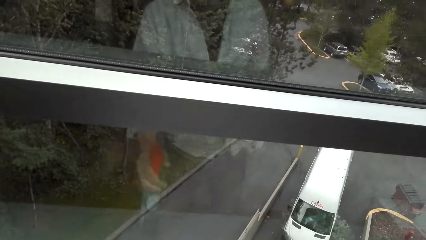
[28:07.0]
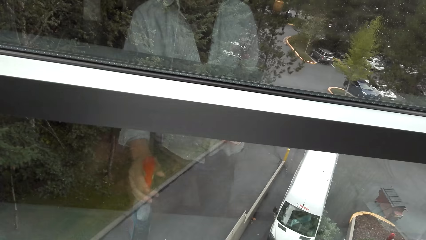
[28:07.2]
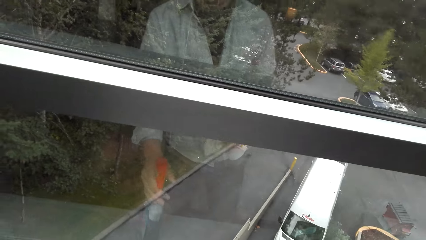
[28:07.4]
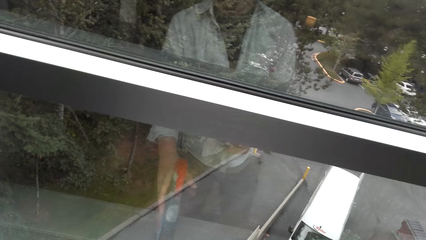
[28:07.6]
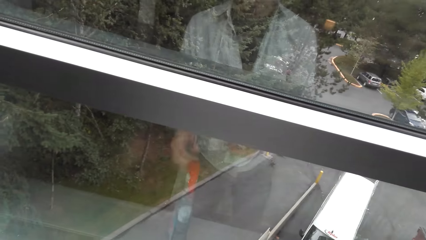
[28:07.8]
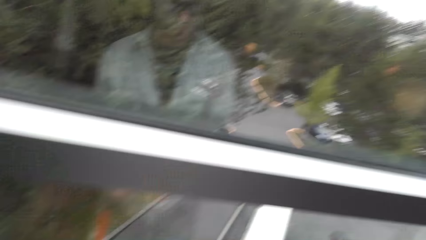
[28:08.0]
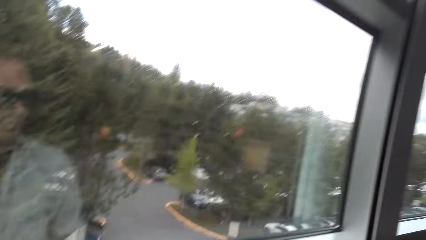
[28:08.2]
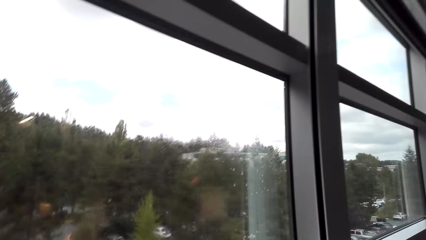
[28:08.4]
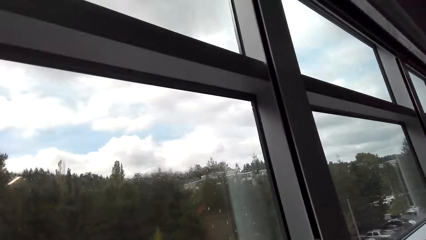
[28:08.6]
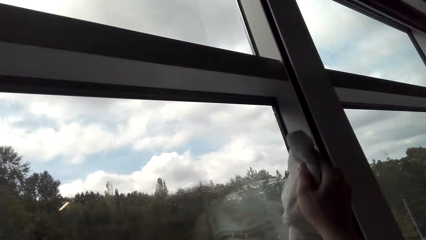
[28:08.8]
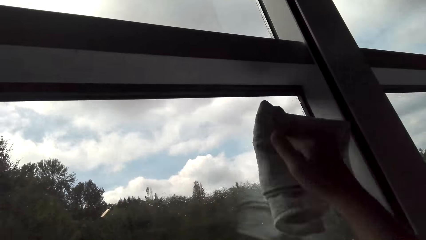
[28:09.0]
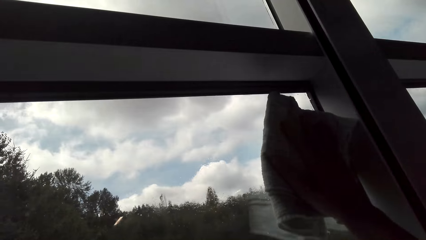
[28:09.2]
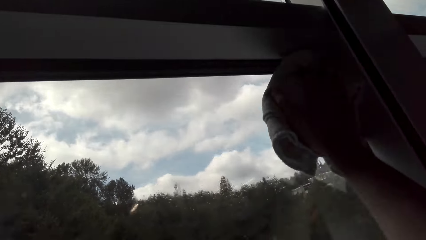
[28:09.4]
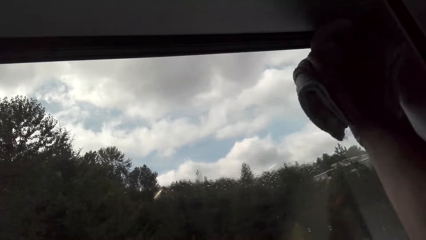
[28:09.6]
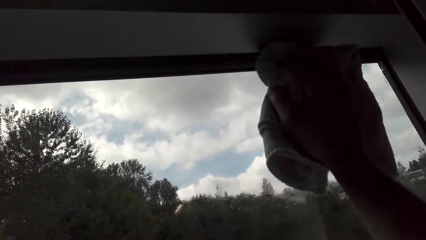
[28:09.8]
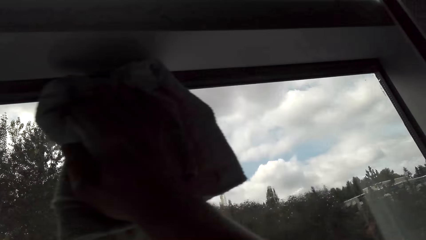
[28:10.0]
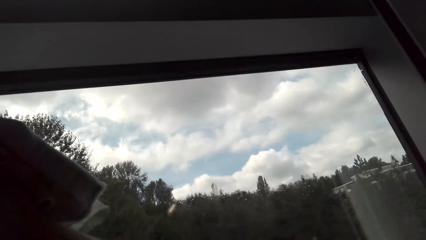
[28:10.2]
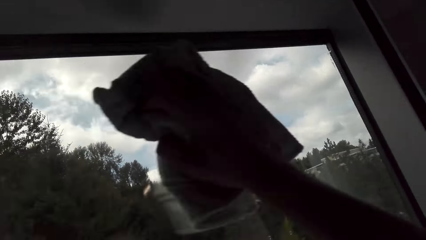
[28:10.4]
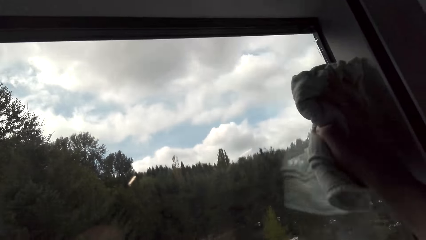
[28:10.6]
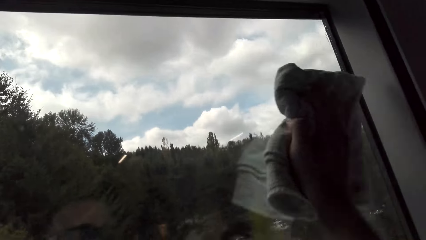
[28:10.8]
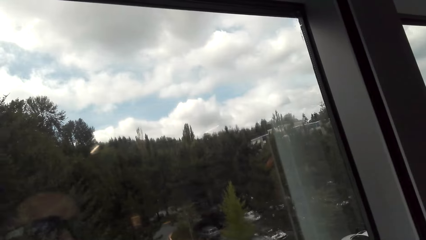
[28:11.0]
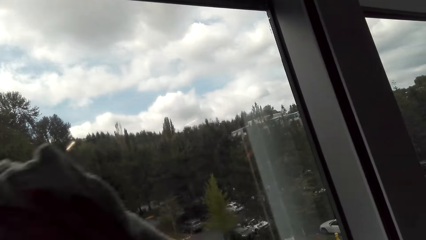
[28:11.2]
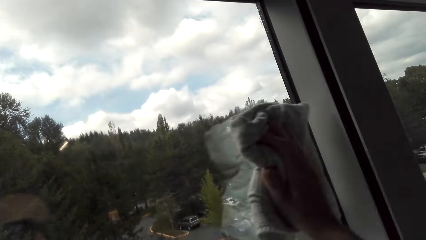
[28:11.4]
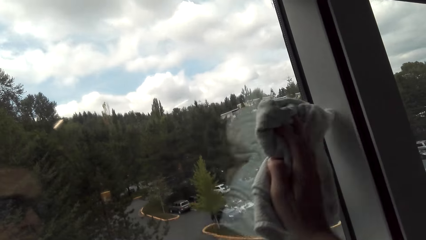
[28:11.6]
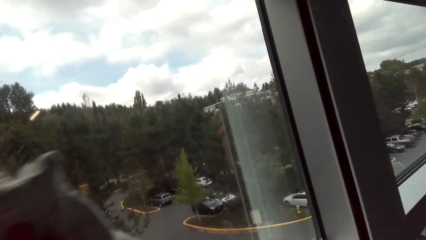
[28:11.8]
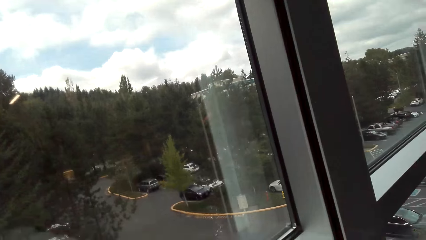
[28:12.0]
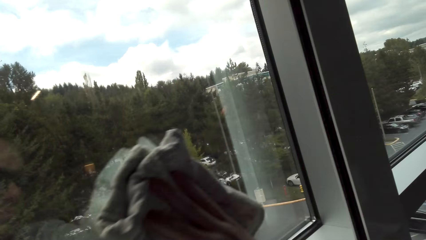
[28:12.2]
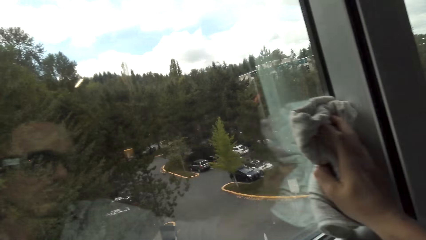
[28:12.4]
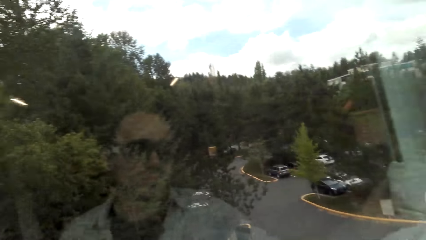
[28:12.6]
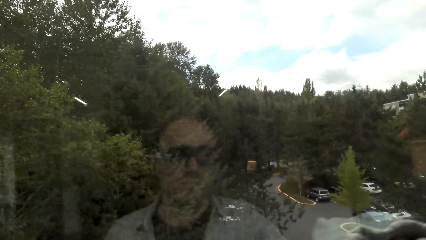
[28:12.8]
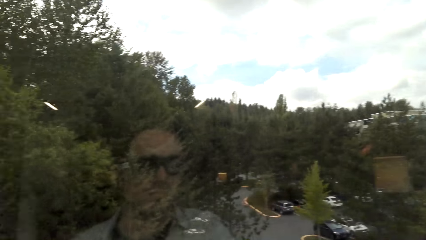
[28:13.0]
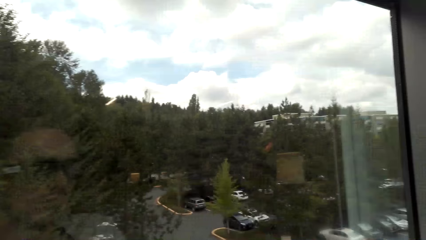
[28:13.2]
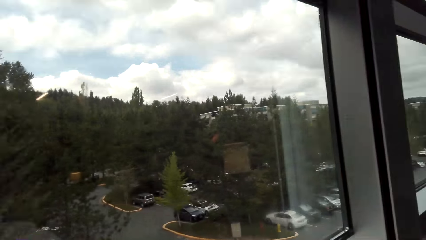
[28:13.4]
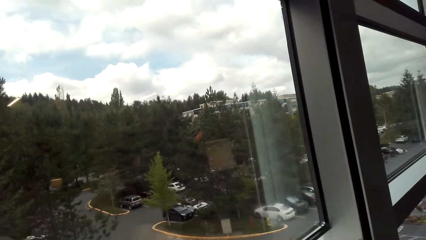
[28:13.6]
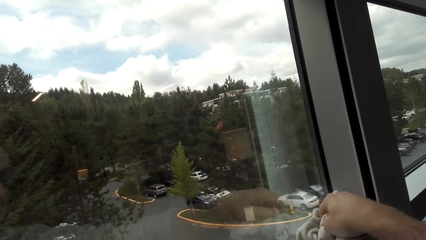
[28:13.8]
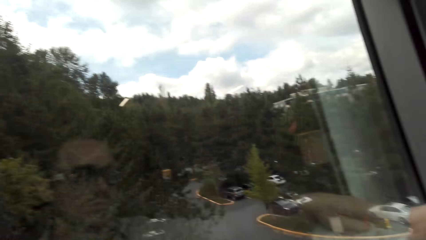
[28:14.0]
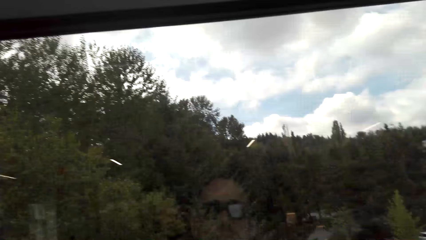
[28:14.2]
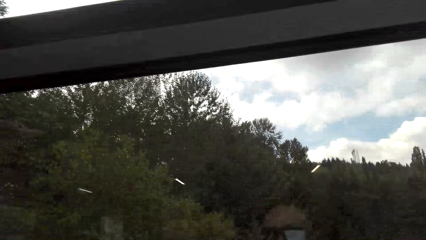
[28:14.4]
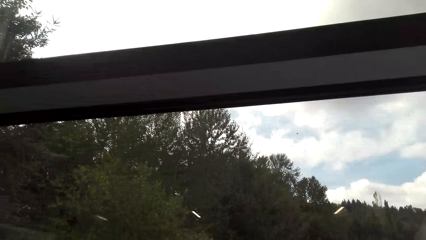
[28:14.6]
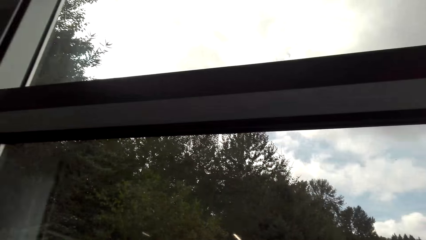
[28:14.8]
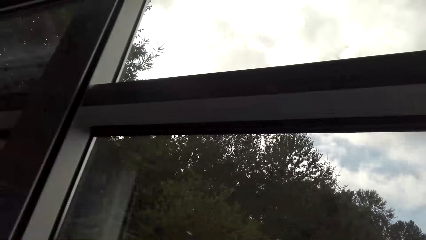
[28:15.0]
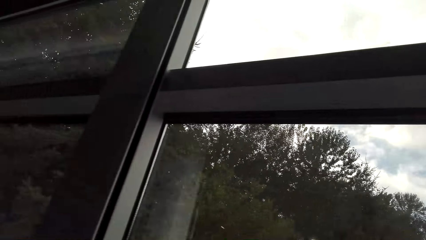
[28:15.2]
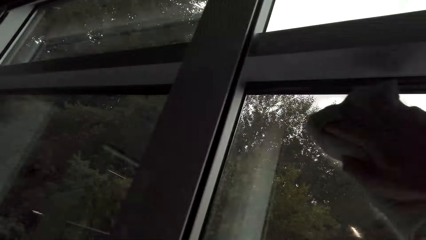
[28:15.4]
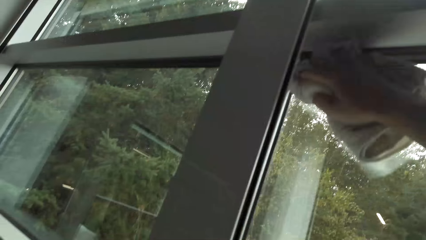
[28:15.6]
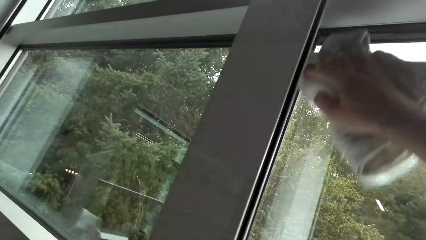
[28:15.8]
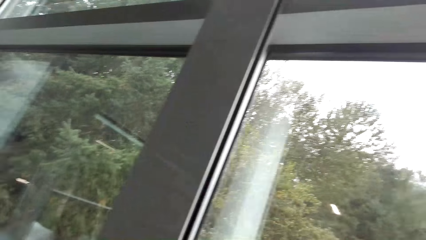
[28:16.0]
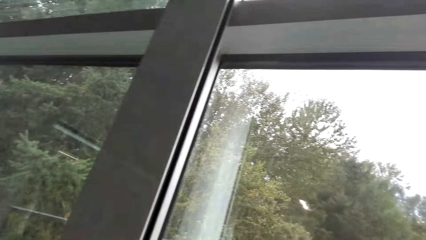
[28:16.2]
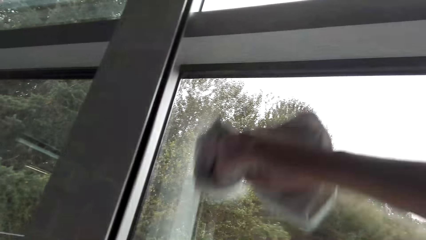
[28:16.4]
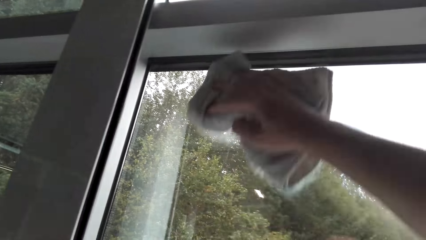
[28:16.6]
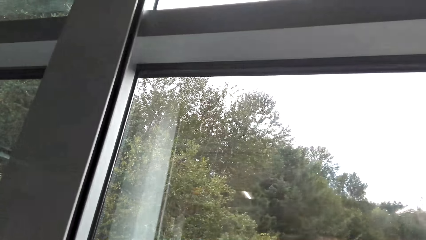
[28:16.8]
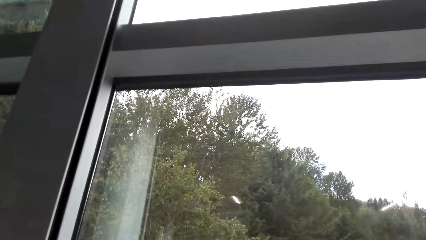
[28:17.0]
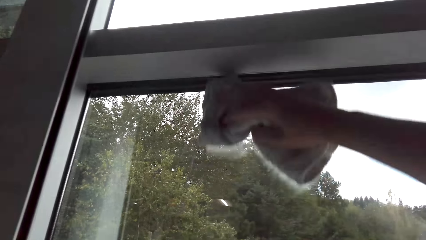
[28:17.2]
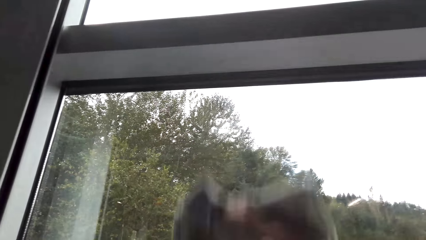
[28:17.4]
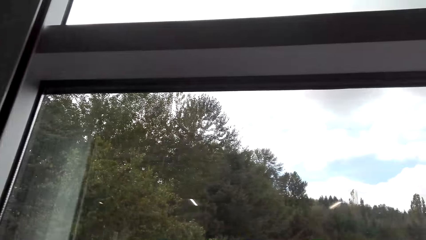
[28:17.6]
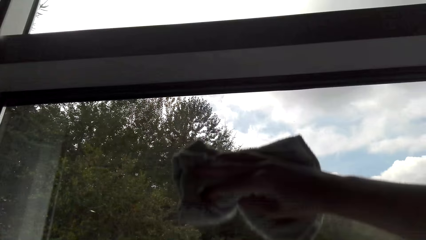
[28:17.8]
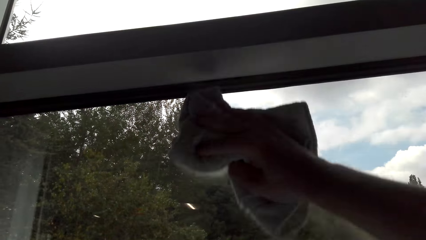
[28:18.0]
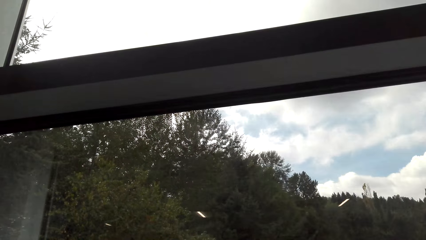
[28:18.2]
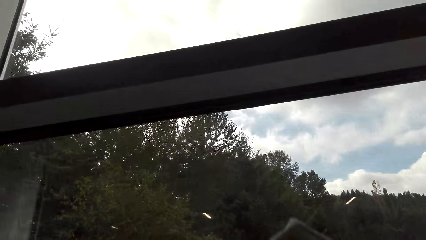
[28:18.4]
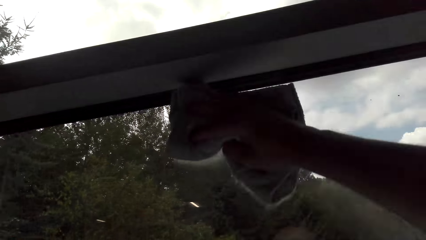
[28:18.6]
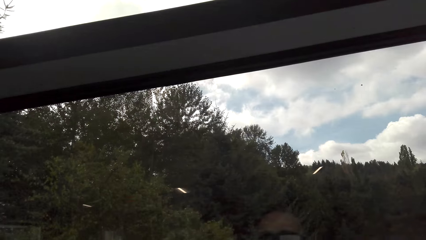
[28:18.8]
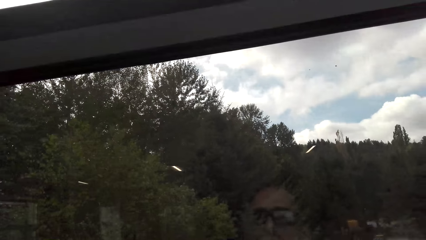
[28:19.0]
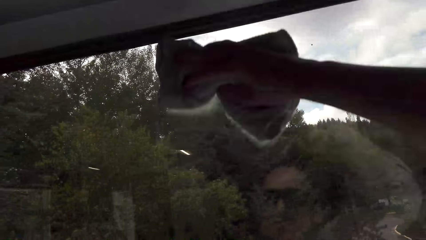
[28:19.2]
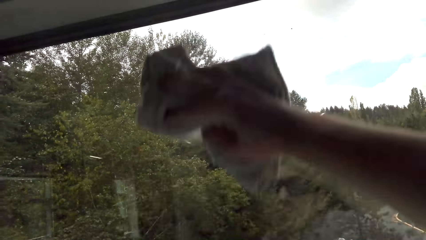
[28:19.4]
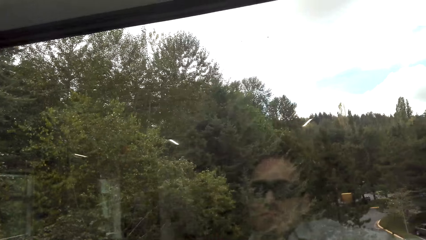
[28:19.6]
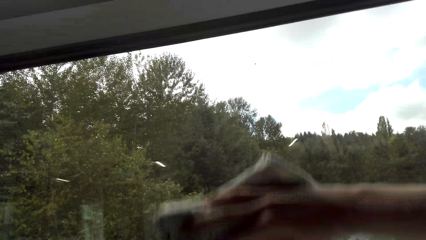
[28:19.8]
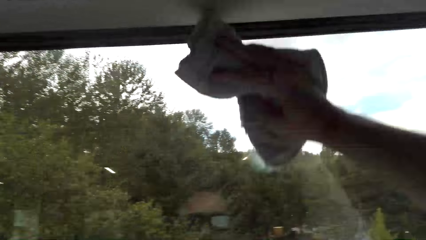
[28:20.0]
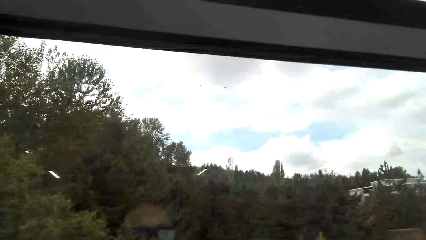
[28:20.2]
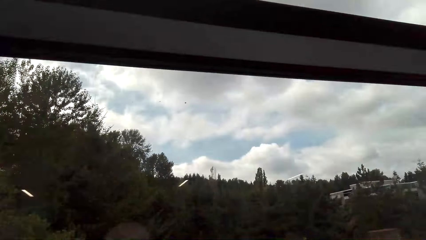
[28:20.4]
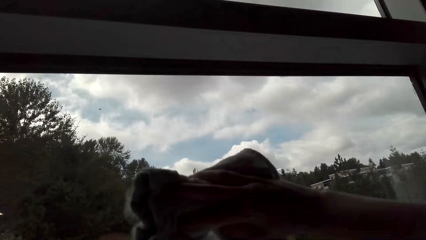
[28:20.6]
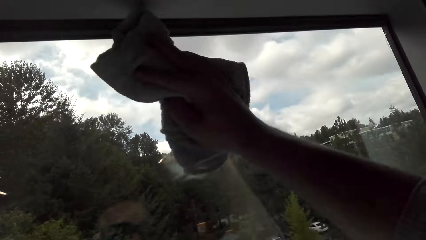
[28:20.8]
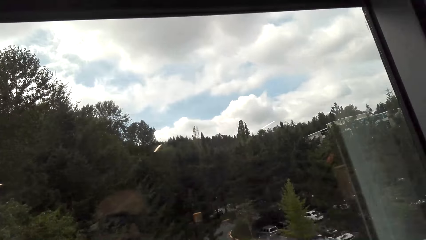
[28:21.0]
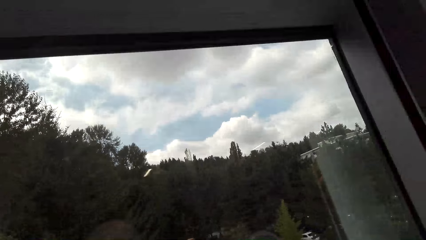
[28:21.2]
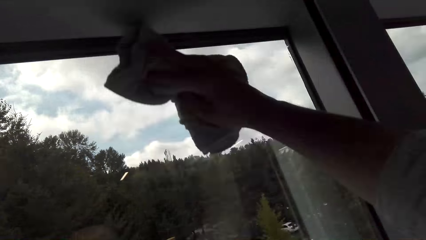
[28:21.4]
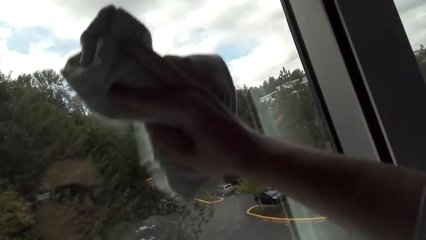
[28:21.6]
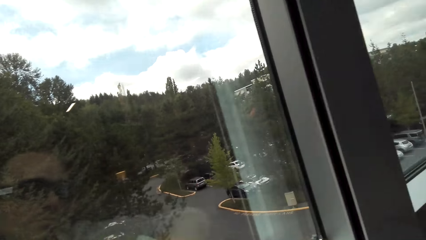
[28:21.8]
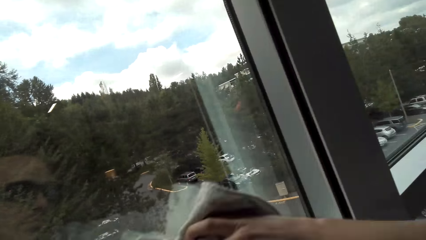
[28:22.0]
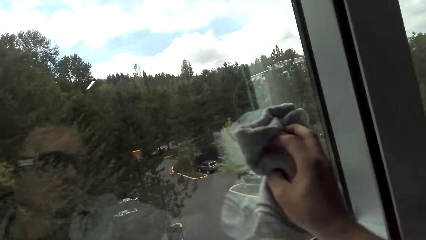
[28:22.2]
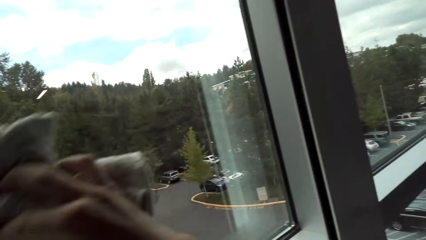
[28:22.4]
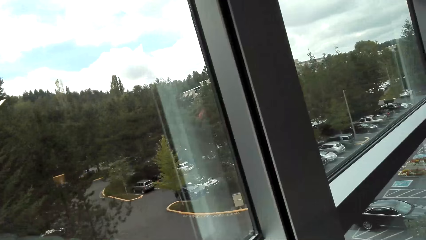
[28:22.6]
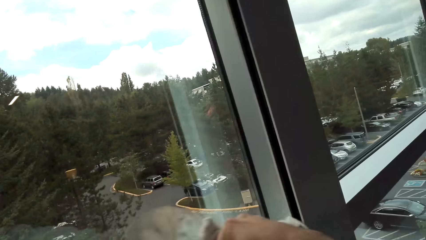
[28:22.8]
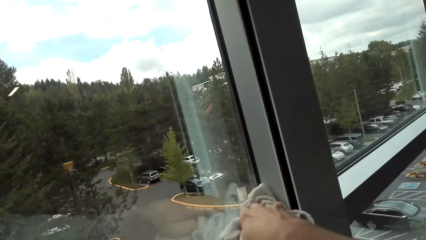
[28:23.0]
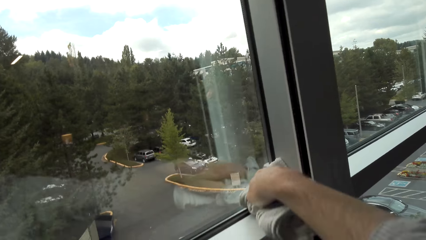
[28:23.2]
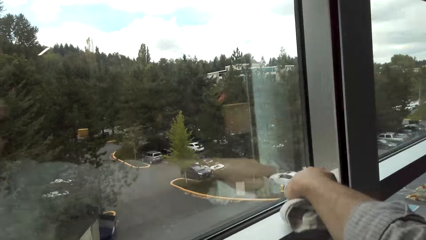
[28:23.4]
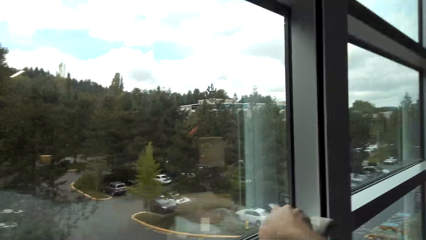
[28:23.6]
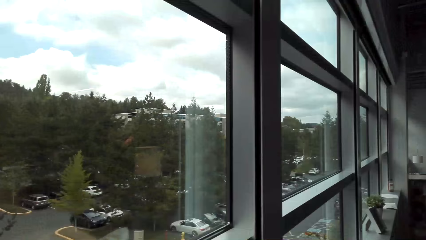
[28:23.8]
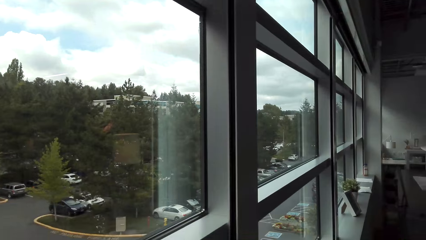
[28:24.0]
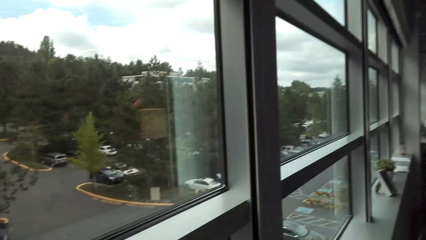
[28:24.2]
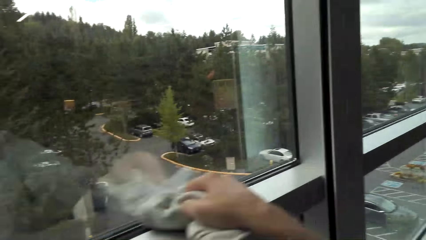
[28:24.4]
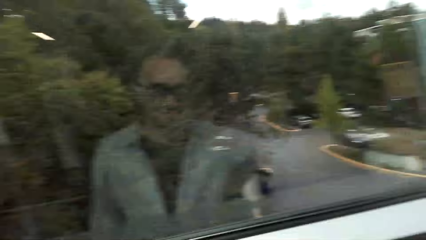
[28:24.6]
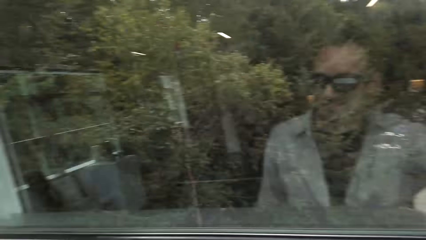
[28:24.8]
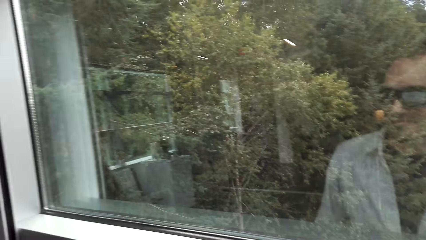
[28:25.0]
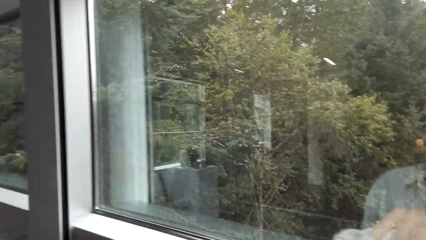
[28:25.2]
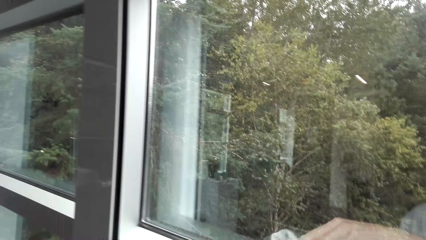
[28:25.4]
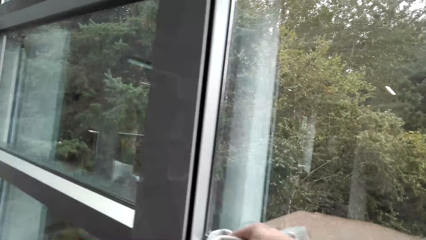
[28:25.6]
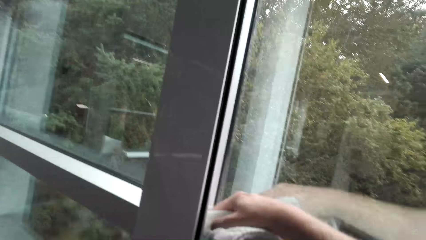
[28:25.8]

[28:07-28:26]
The camera wearer wipes the window pane. They wipe the window pane again.
